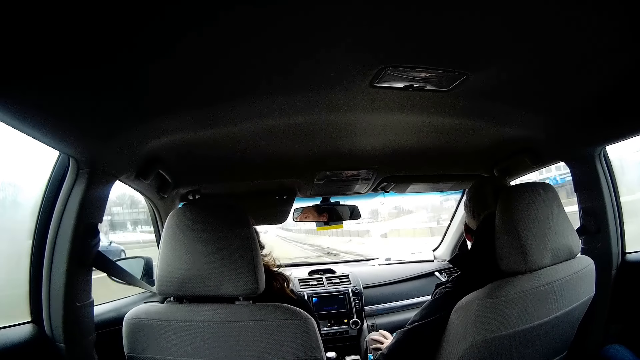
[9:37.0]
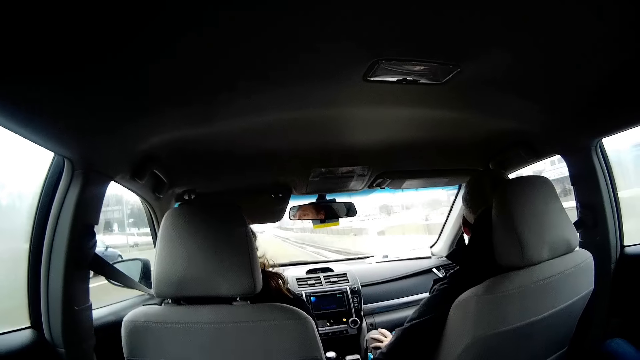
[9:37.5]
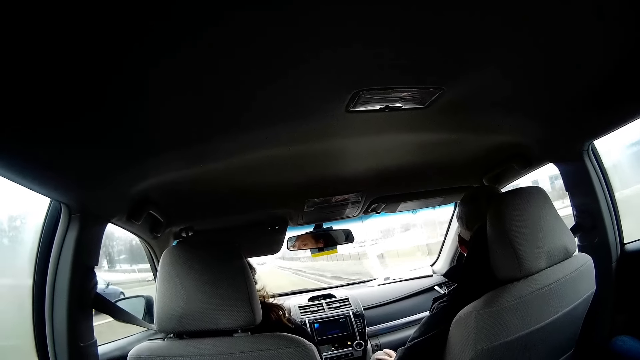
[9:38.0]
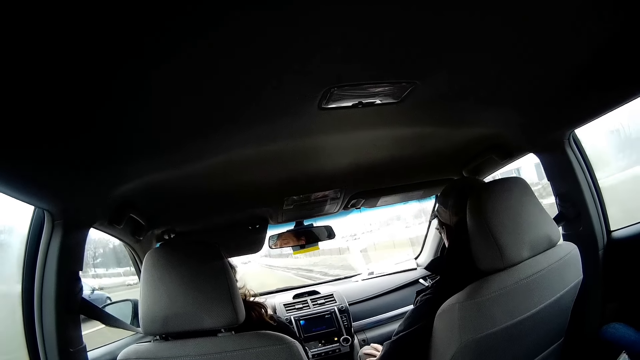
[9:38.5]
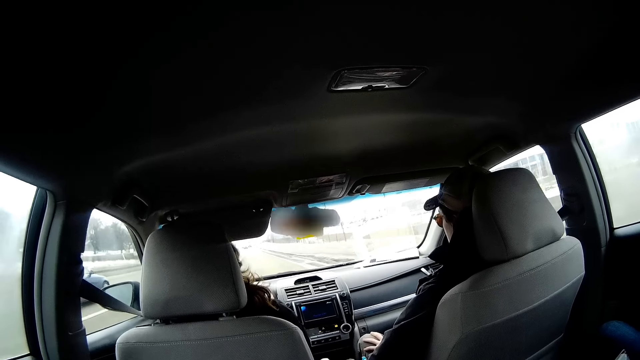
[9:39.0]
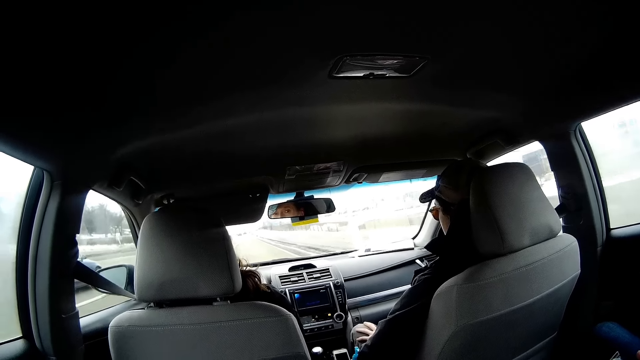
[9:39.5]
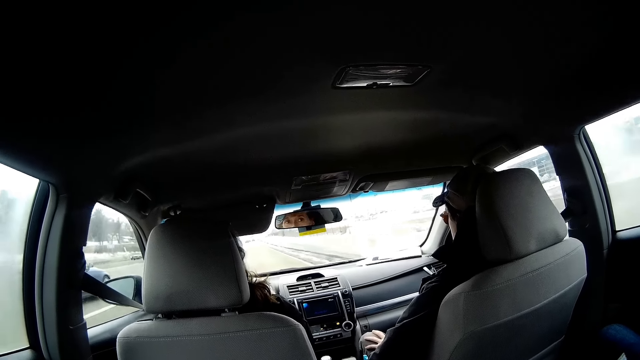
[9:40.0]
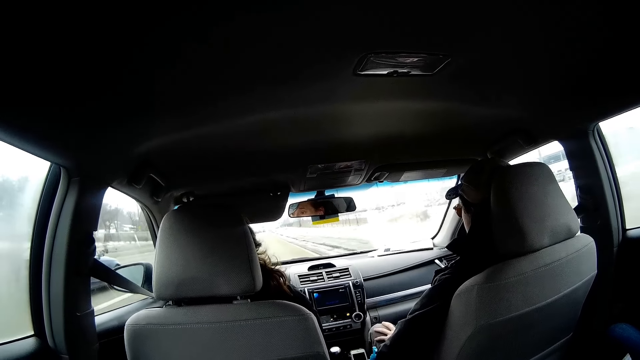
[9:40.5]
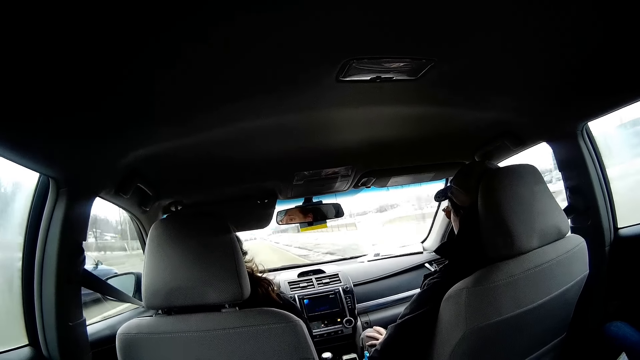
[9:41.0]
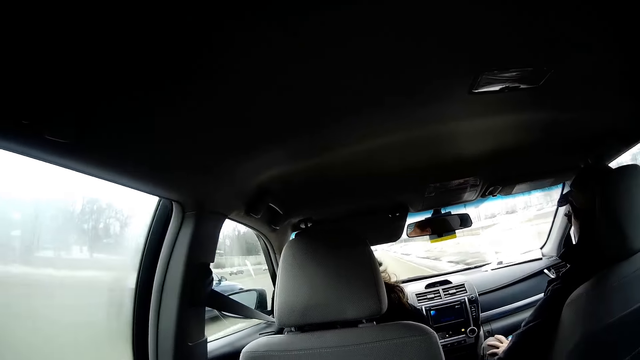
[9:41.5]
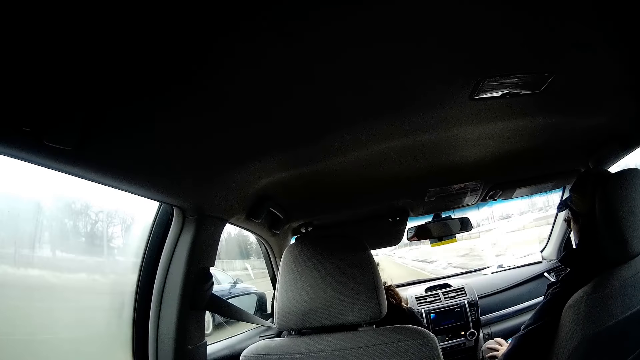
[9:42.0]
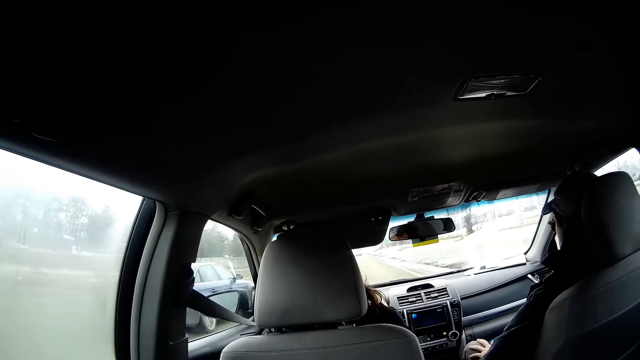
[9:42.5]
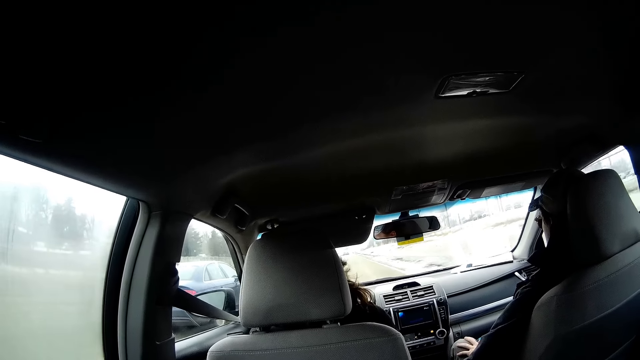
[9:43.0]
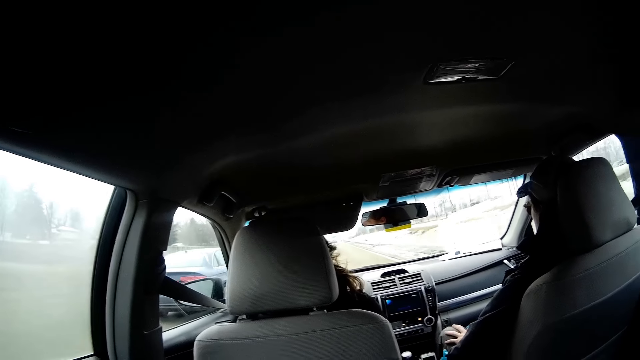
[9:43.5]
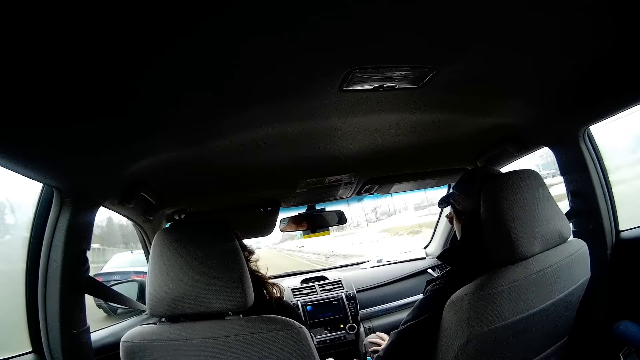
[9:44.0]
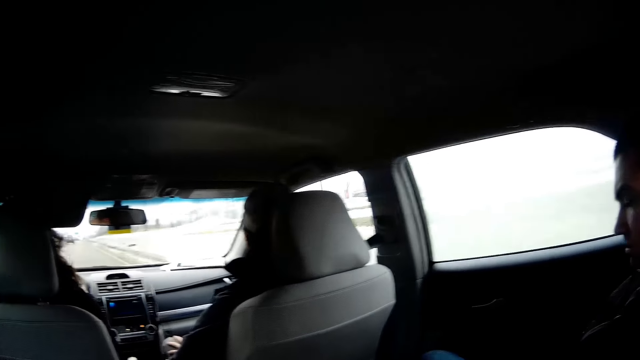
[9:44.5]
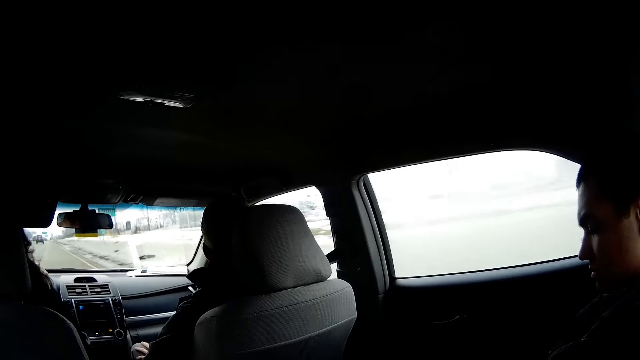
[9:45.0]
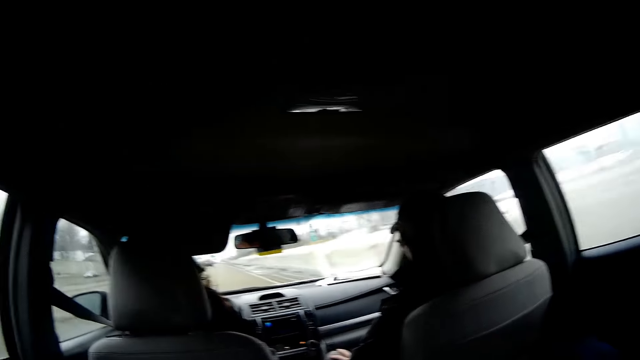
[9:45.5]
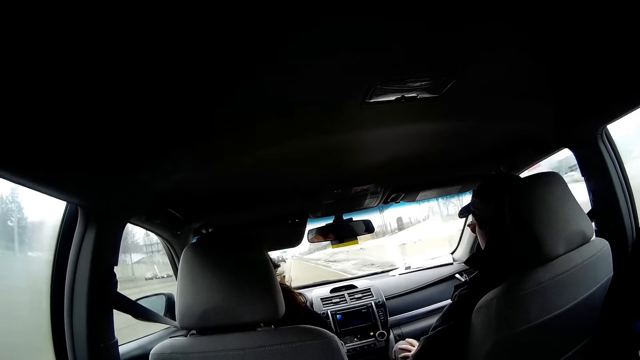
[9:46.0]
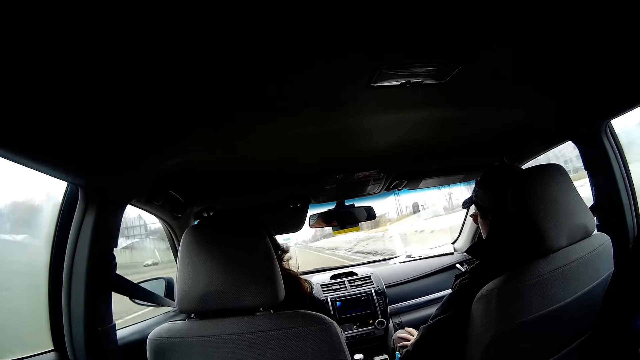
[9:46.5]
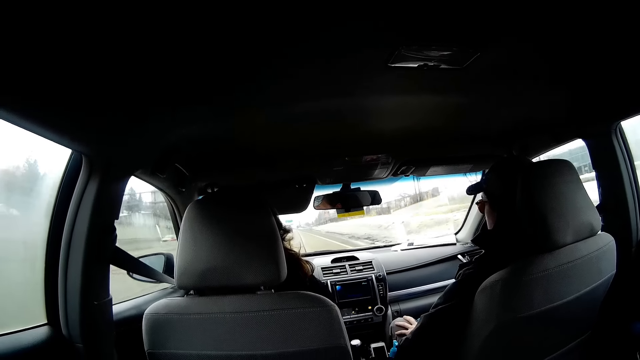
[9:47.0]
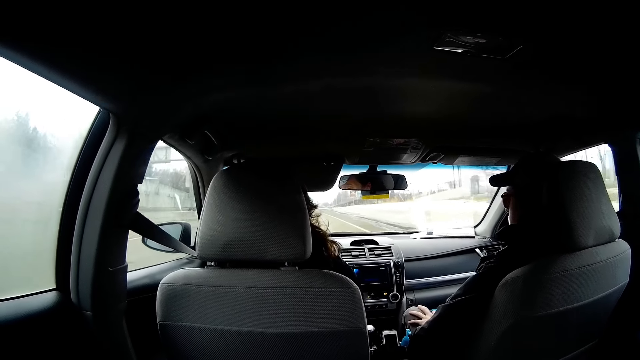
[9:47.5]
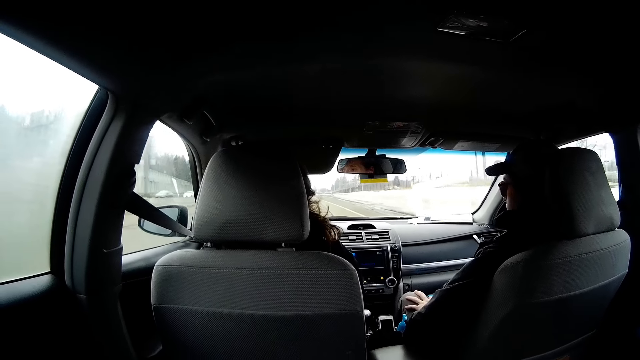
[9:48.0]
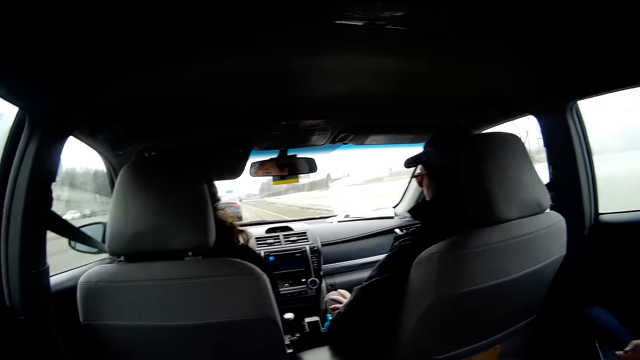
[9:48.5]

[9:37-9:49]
A person scrolls a phone. Another person drives a car.

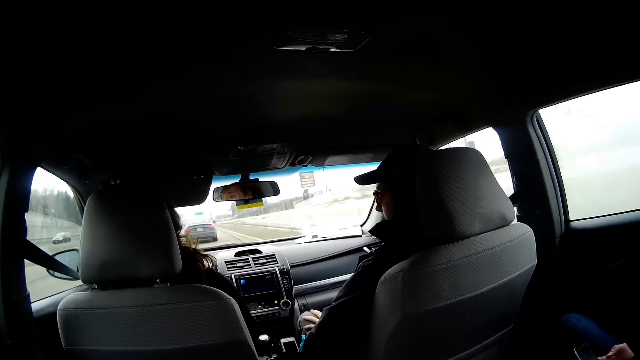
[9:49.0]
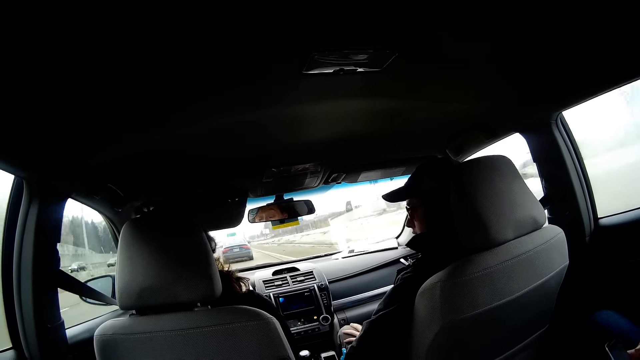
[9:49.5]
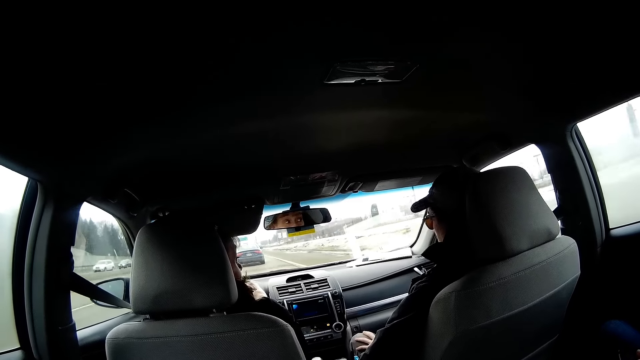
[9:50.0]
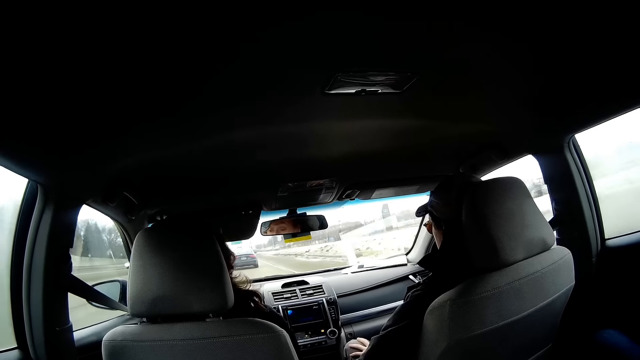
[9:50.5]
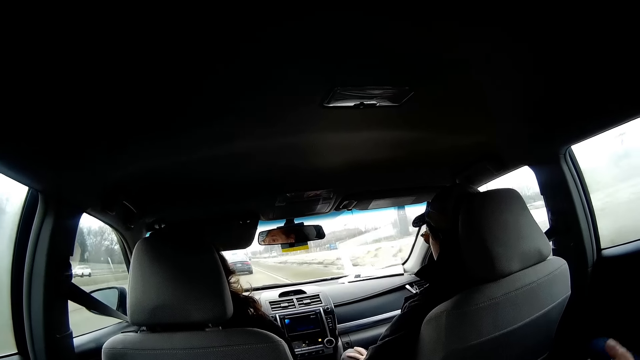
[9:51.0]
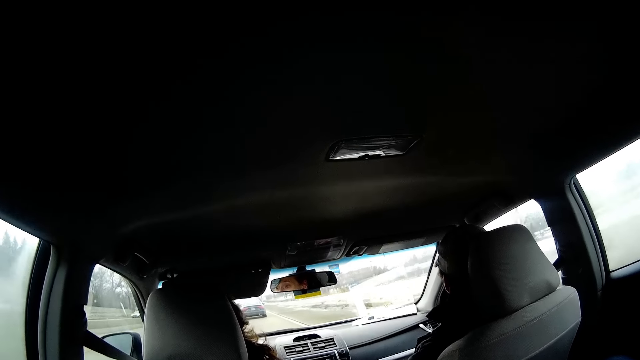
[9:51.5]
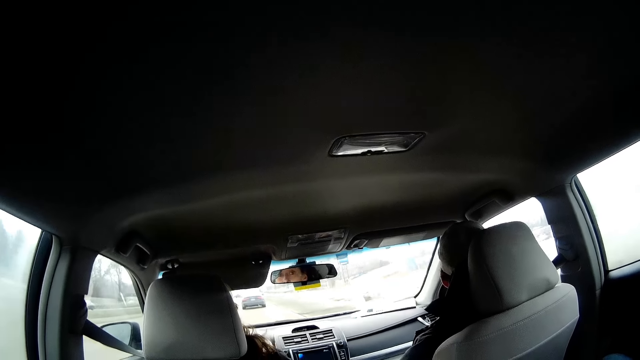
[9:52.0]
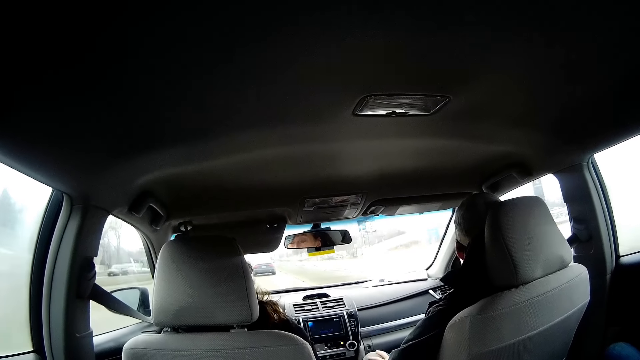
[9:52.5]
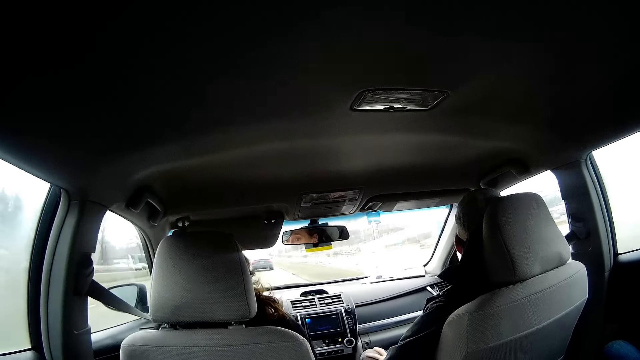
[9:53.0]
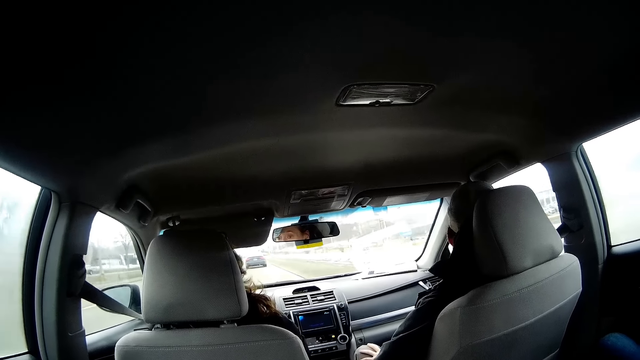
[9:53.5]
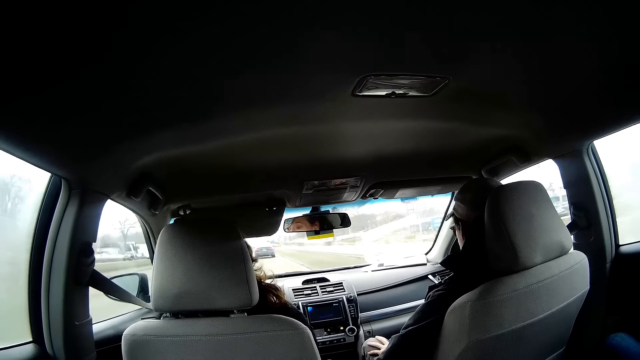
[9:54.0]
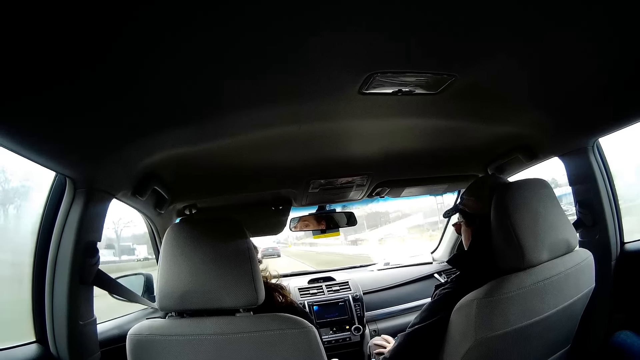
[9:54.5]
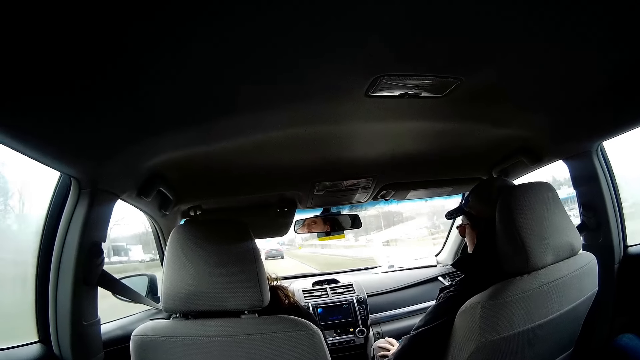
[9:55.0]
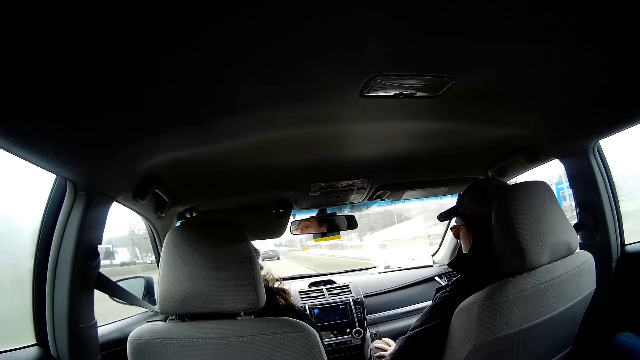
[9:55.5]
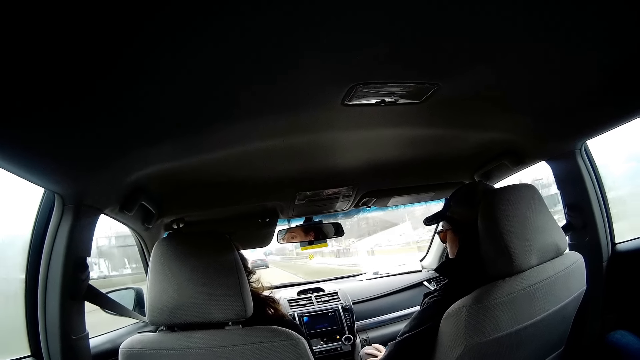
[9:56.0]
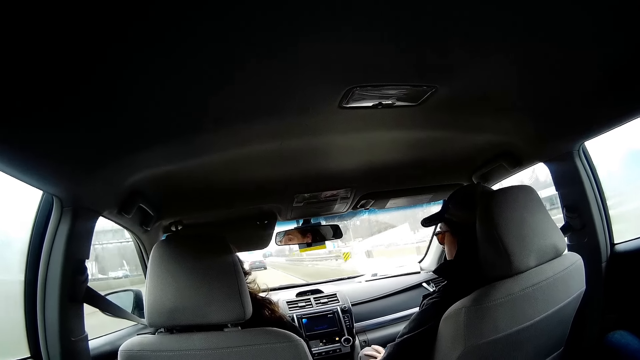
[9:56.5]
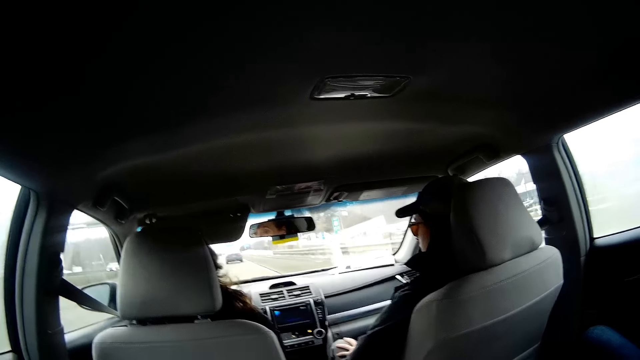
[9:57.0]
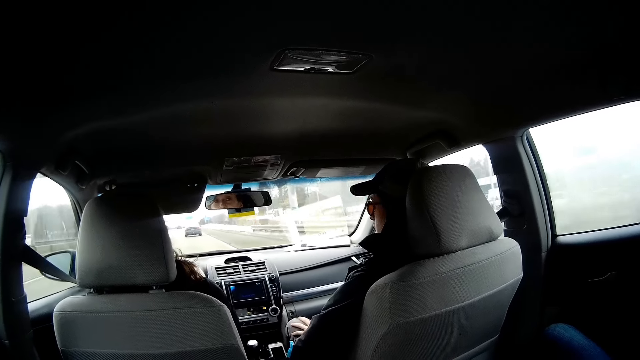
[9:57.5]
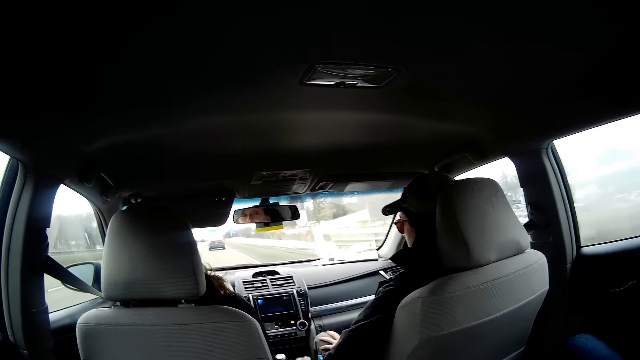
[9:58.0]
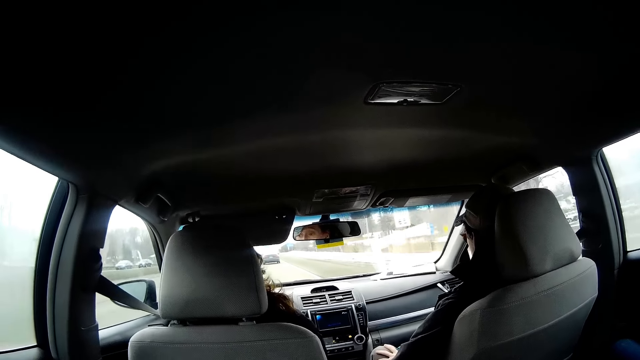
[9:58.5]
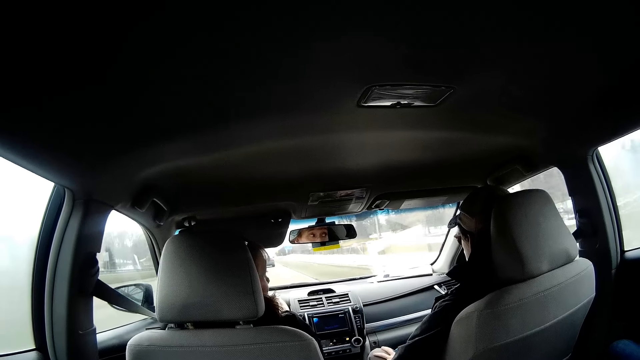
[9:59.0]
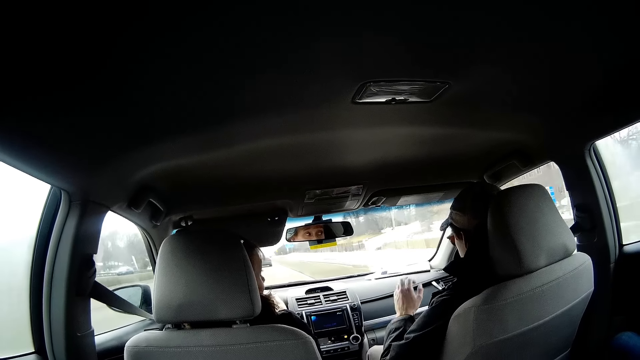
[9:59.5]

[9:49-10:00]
A person talks to another person. The other person drives a car. The other person talks to the first person.
